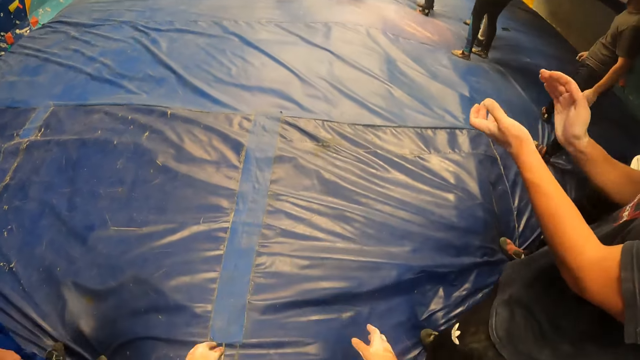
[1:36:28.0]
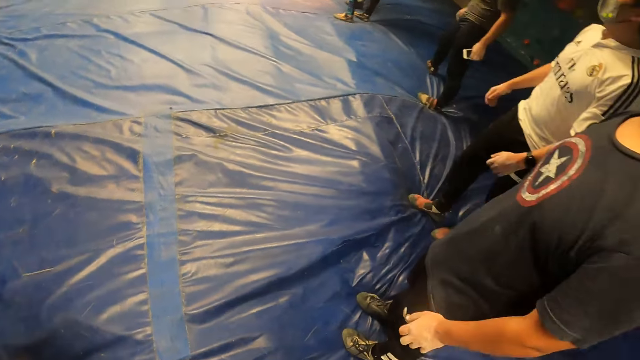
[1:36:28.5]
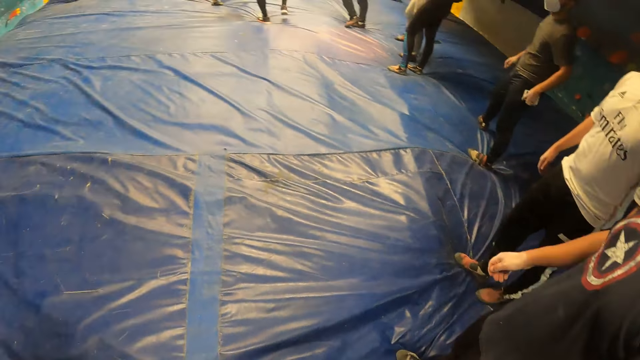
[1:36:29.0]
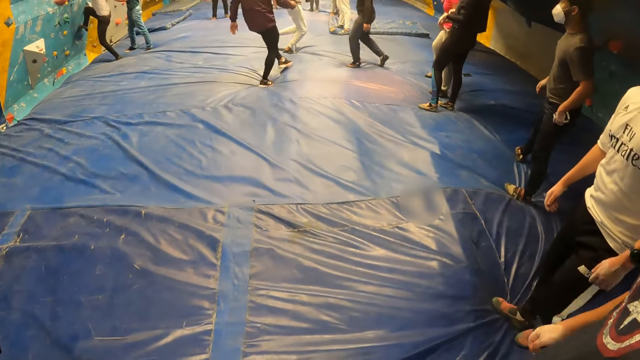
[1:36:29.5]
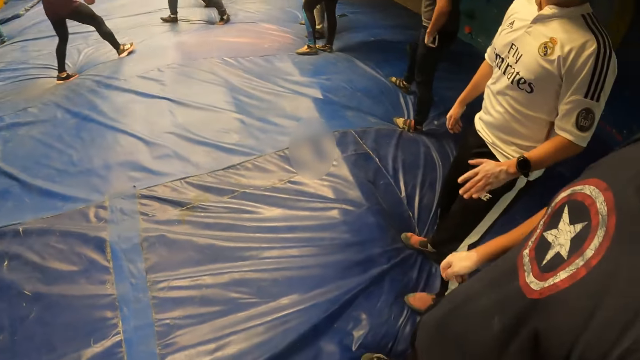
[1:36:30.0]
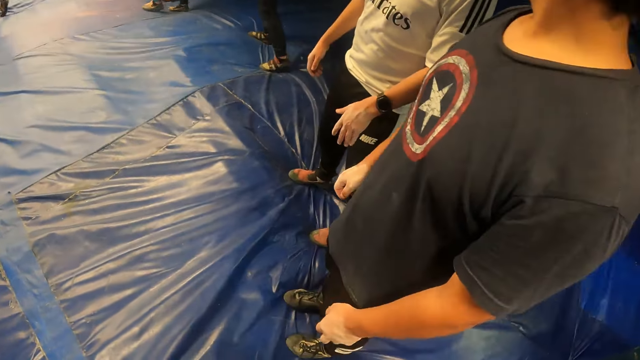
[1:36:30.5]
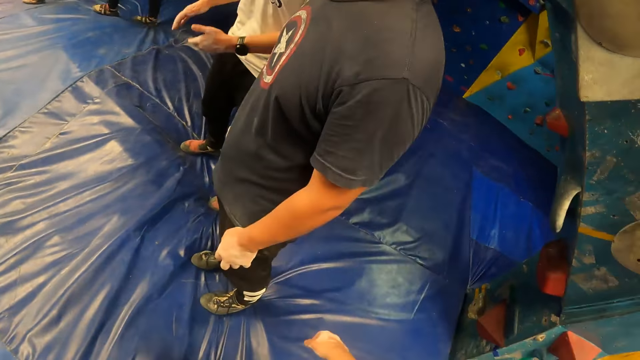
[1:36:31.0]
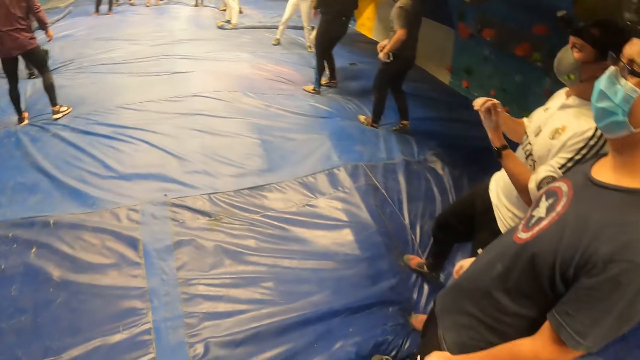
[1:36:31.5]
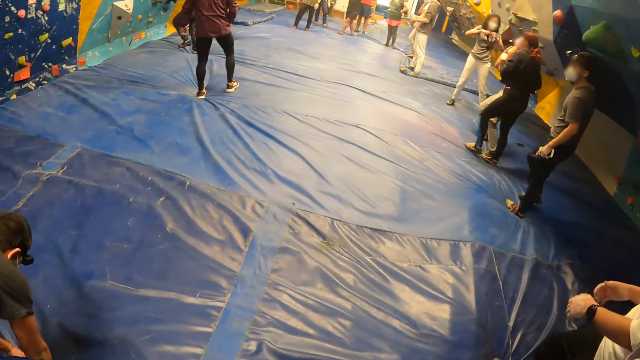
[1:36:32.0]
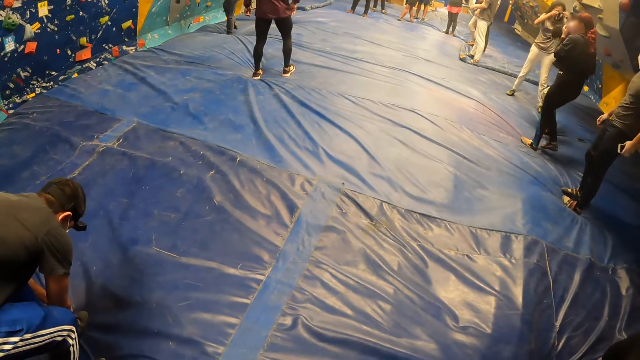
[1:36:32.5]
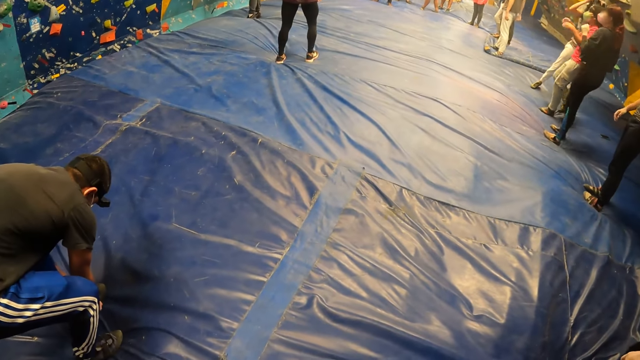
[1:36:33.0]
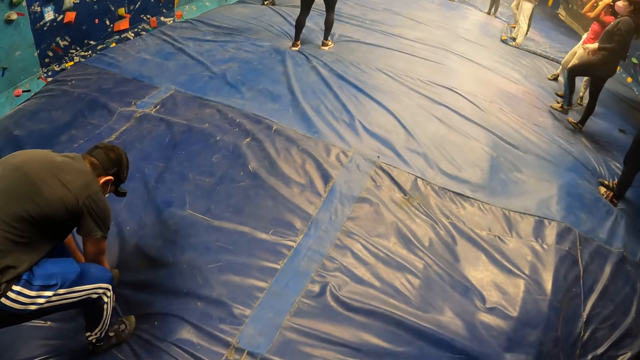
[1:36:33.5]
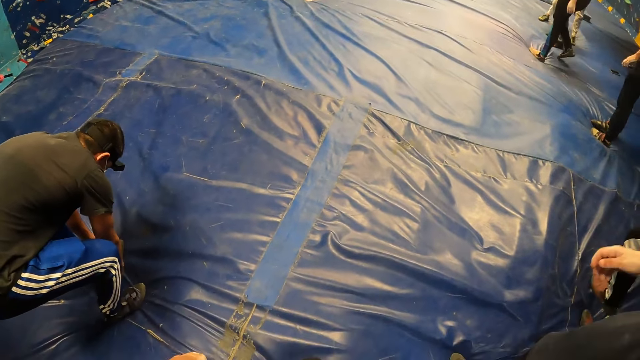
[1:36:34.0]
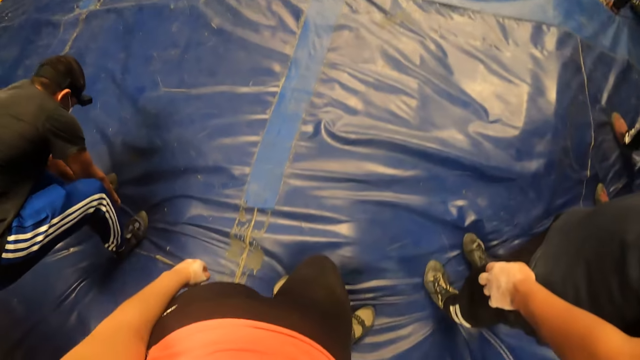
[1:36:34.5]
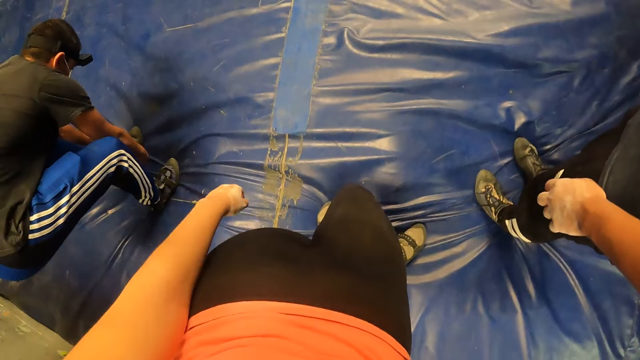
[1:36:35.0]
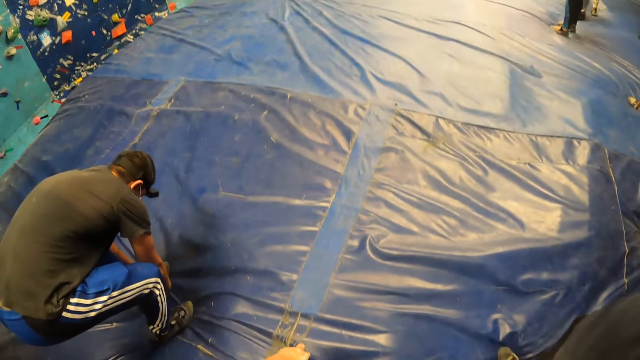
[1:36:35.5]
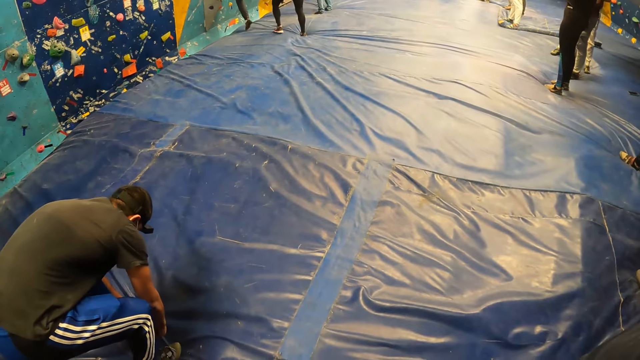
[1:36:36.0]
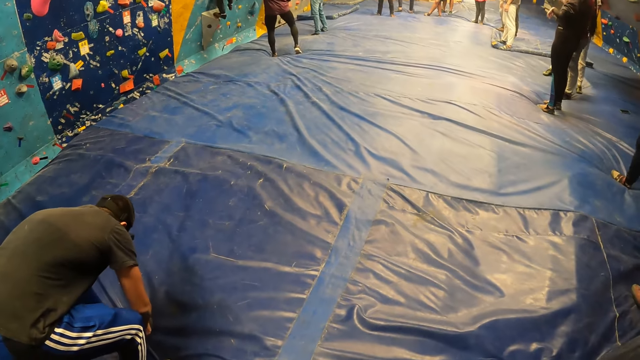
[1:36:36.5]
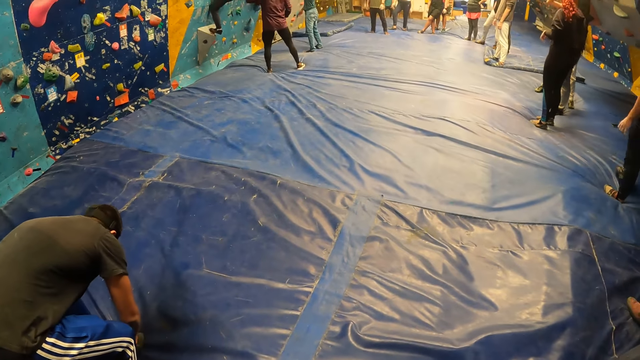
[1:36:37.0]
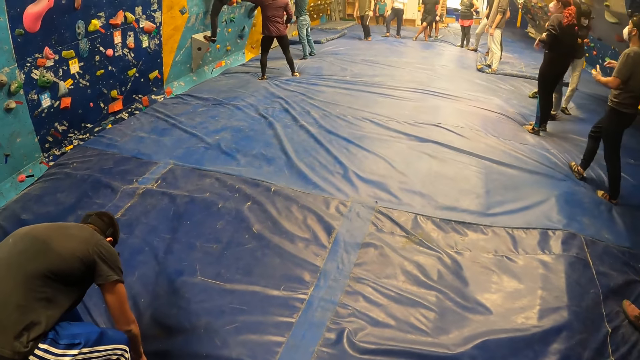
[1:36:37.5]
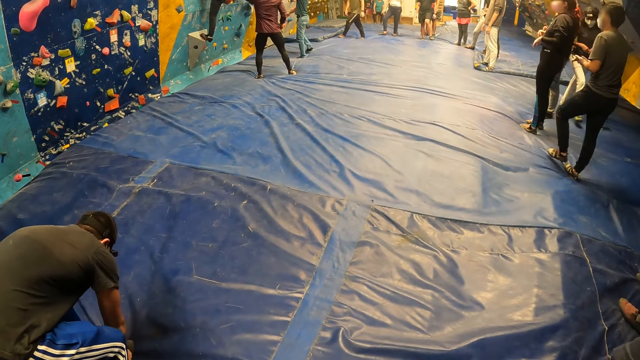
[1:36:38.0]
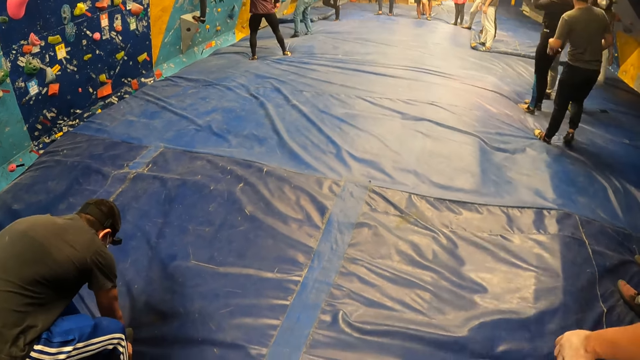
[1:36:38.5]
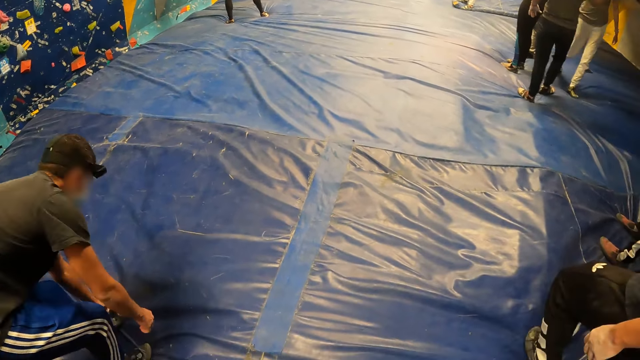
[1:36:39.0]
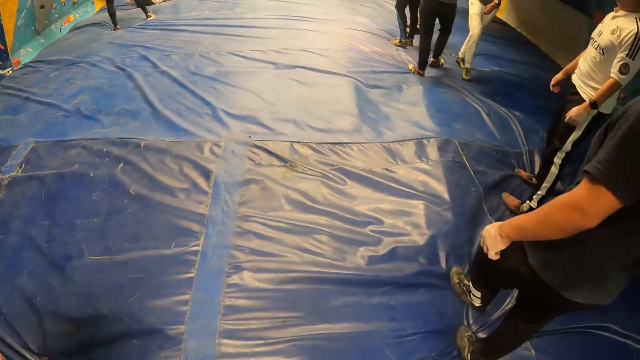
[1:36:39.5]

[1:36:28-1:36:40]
The camera wearer looks around. The man ties his shoes with both hands.

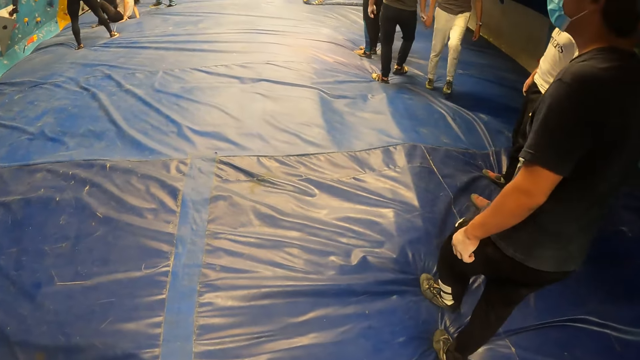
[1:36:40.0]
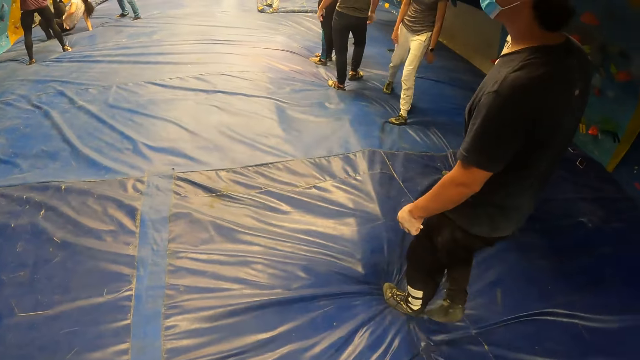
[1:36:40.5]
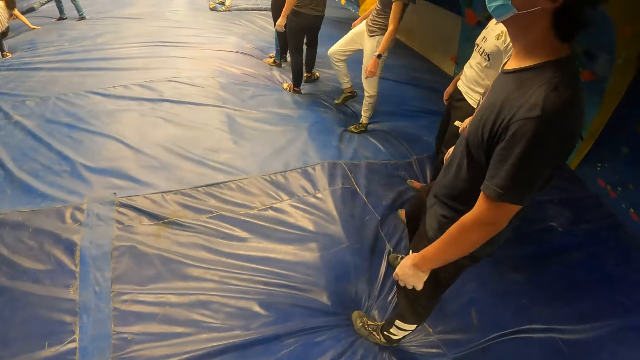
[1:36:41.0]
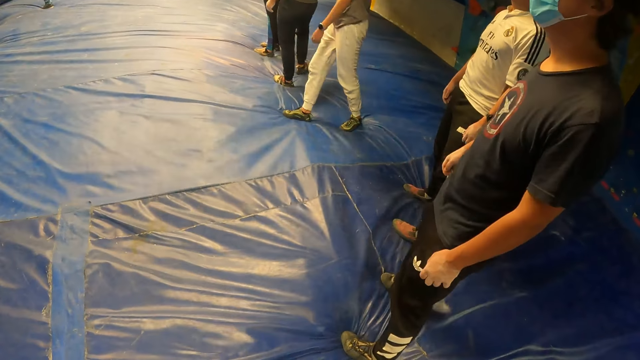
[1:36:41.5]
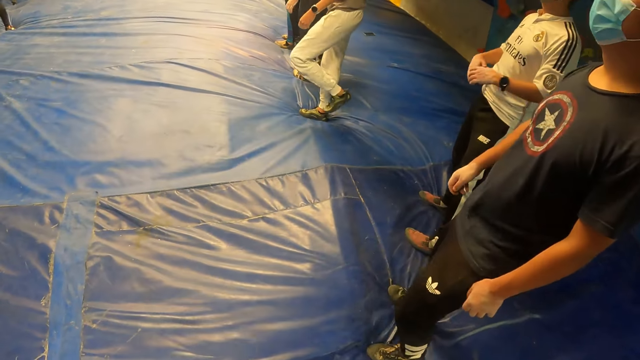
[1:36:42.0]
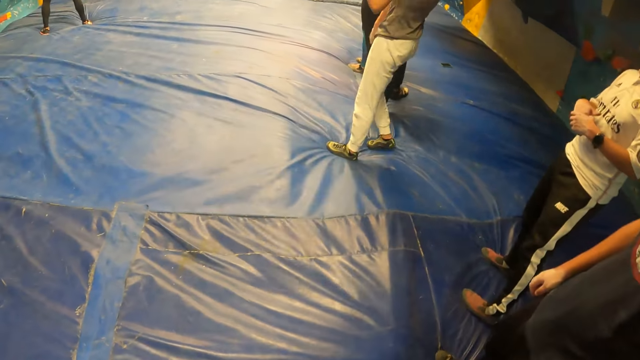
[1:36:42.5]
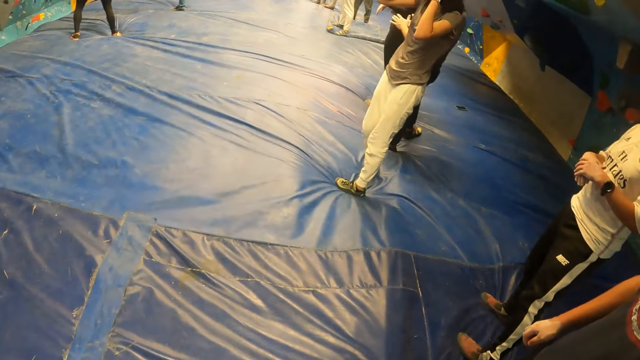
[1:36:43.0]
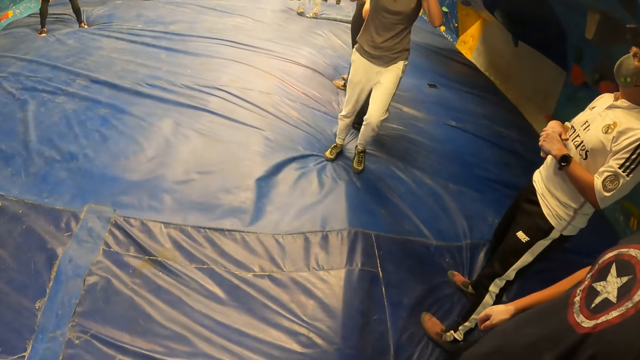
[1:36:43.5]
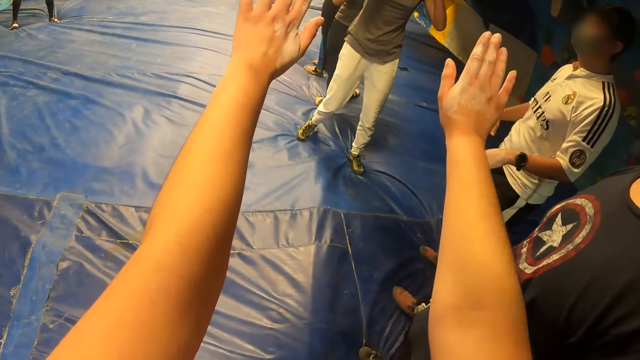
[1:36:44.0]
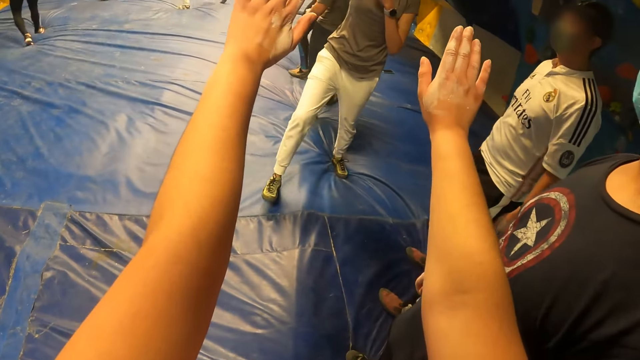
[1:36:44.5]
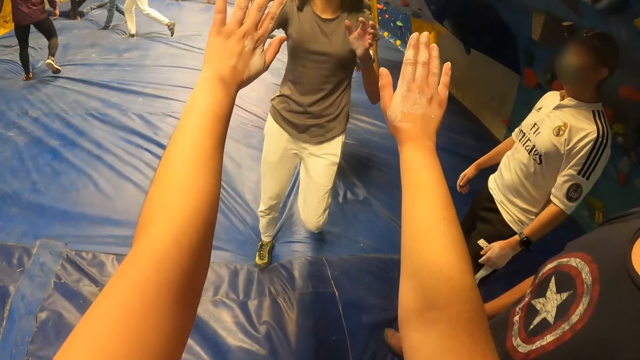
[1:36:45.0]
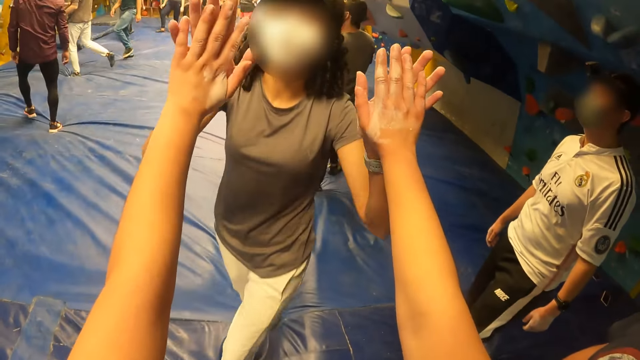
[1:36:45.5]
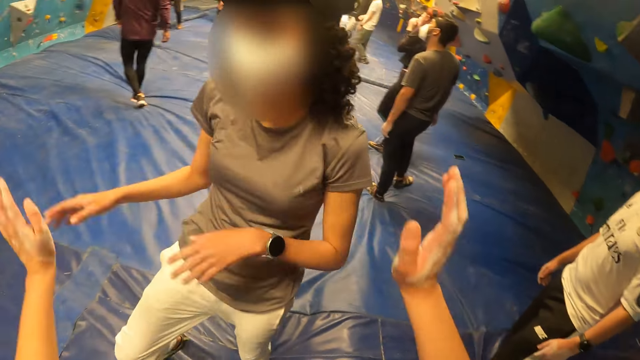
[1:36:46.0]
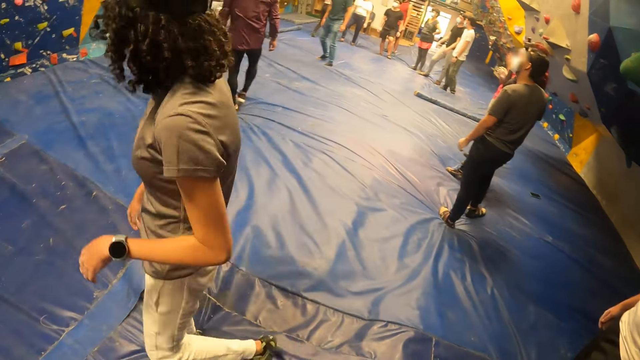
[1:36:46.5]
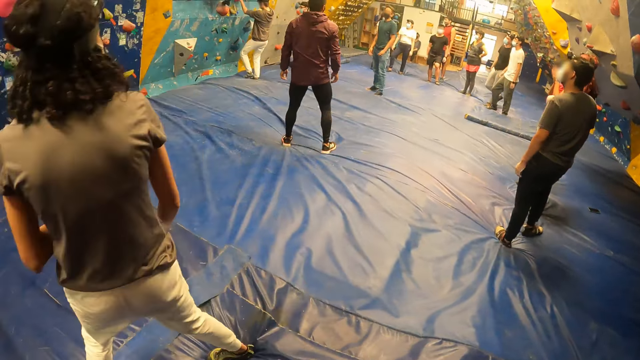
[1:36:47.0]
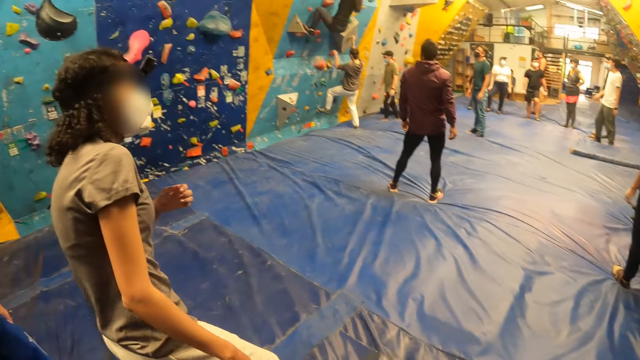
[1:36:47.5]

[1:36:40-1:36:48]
The camera wearer lifts hands. He touches a woman on both hands with both his hands. He interacts with the woman. He looks around.
